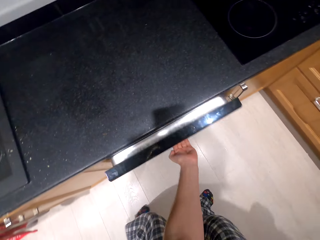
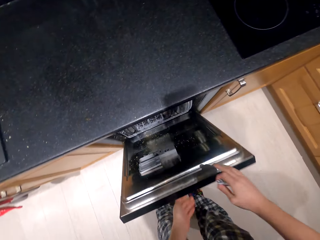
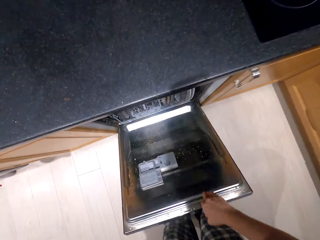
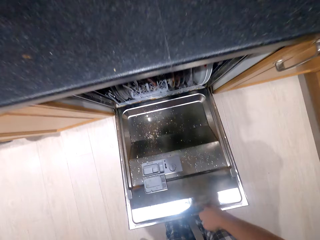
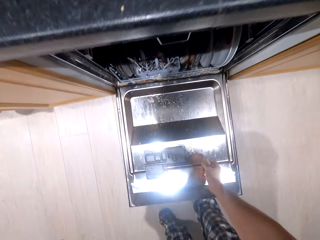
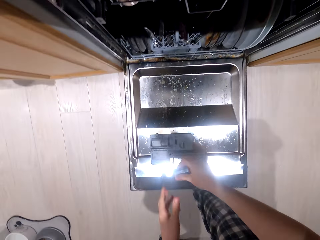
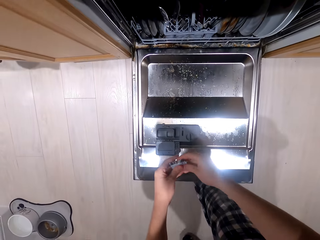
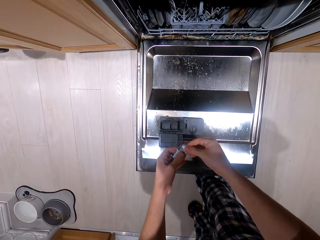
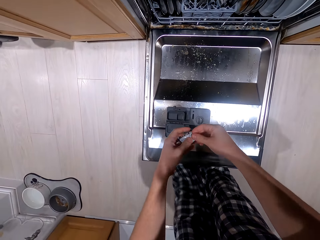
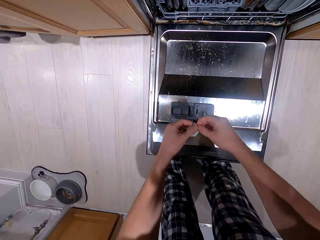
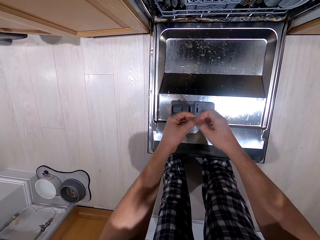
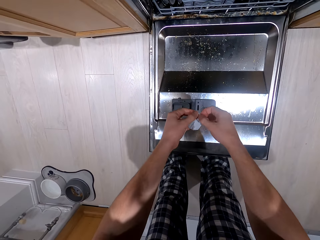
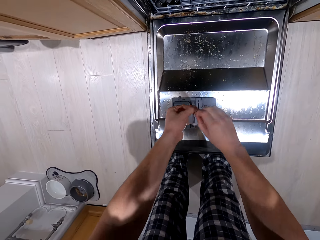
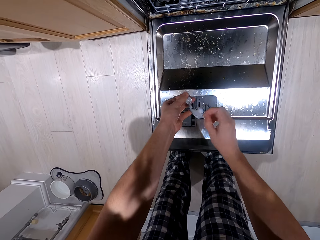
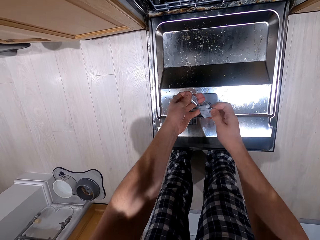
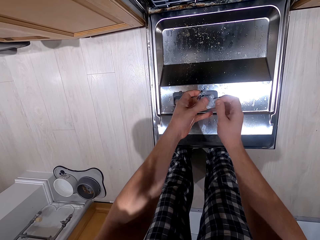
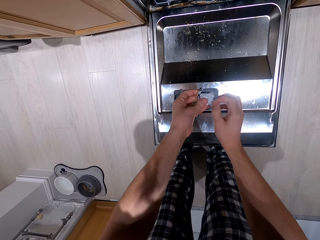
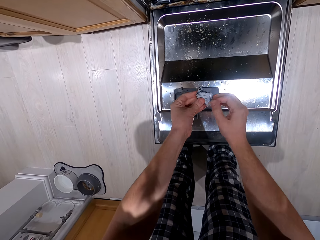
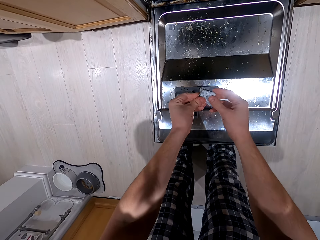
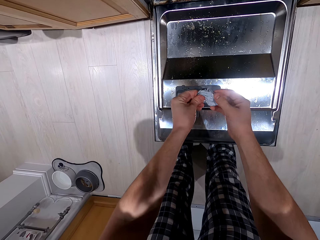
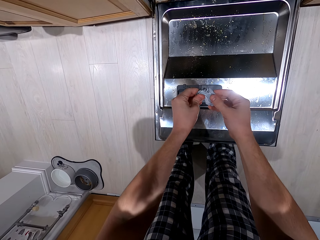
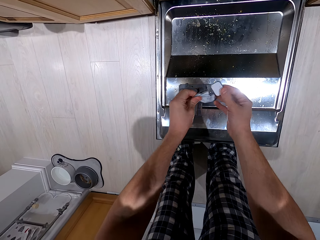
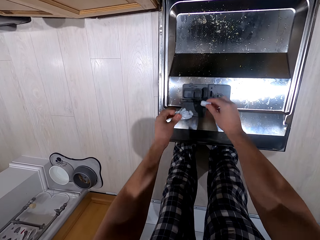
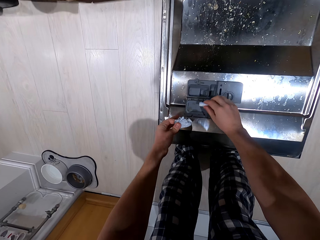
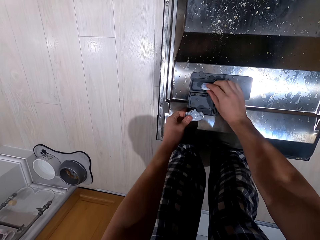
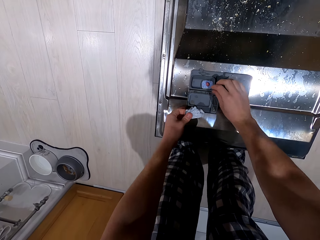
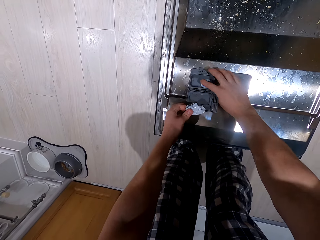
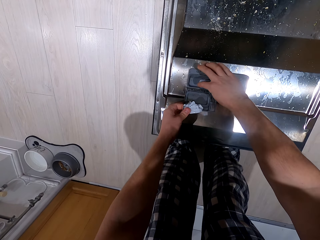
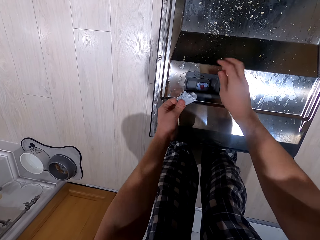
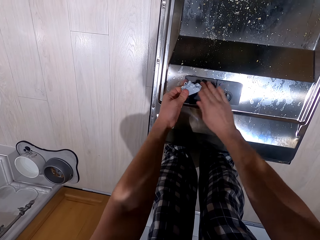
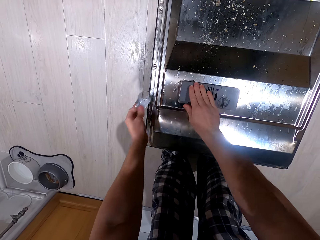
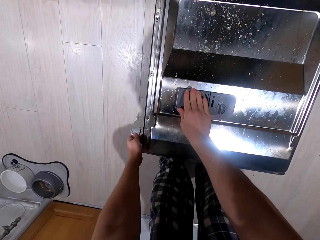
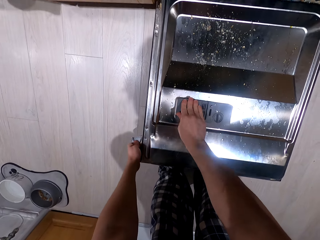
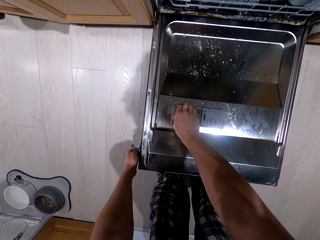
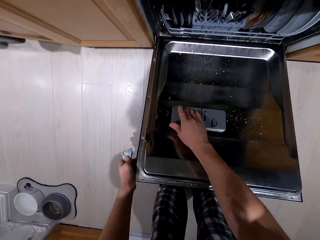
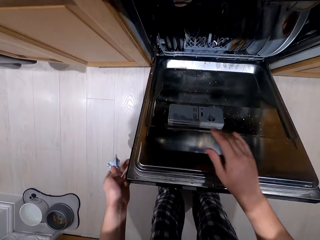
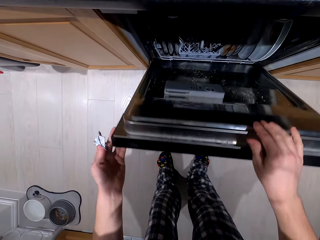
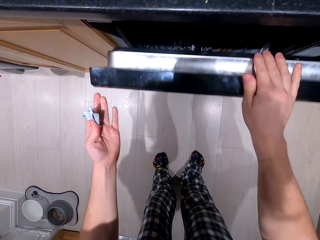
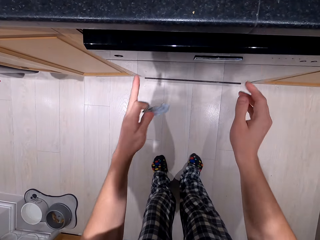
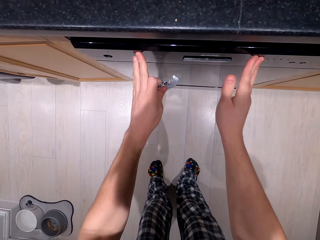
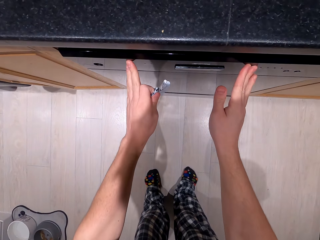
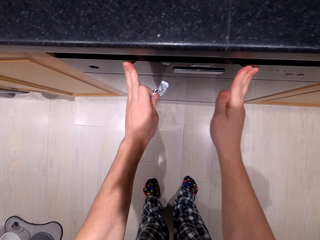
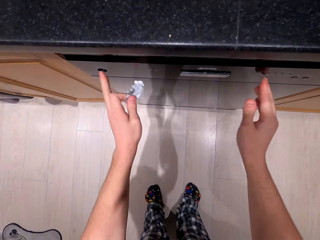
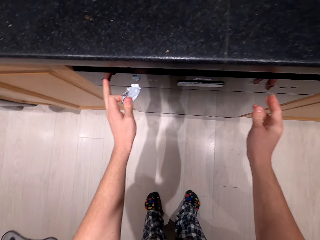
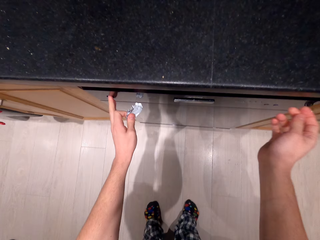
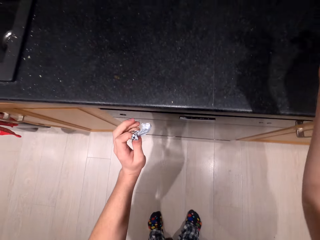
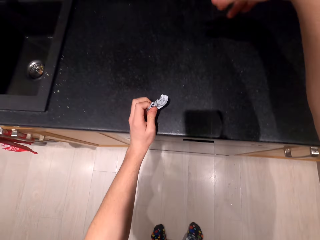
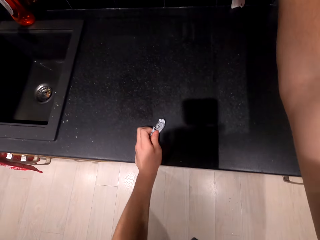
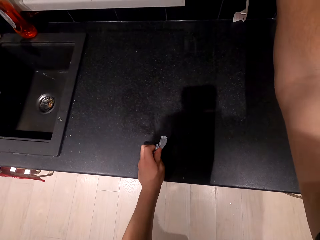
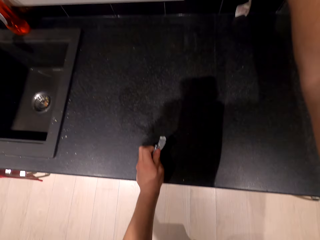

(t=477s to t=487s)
The camera wearer opens the cupboard. They remove something from the paper. They insert something. They open the cupboard.

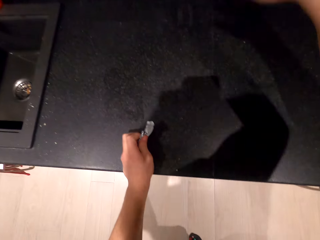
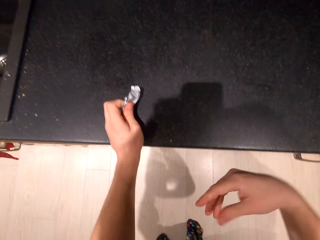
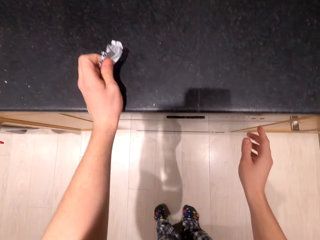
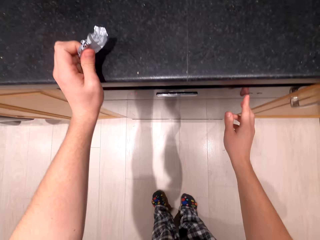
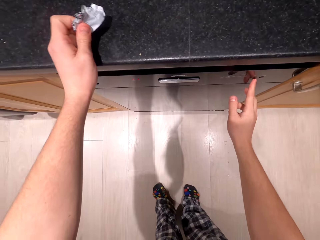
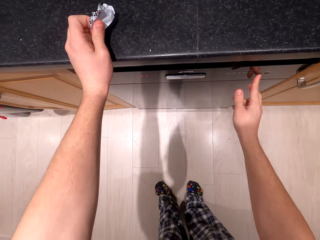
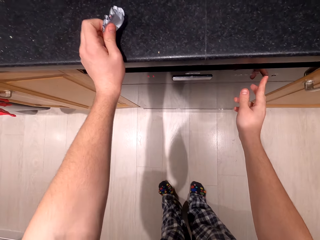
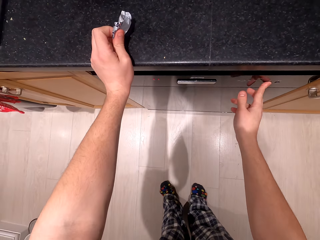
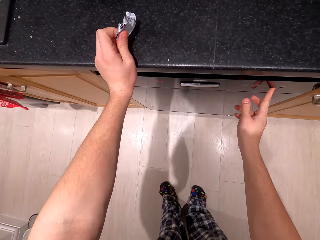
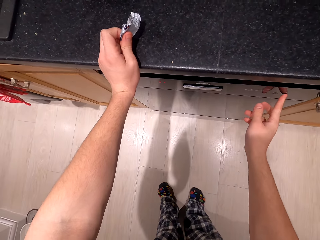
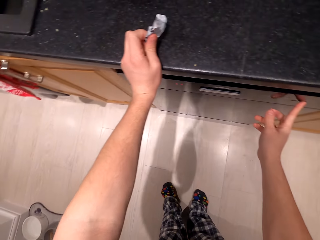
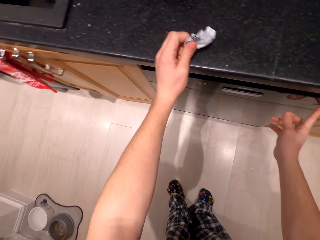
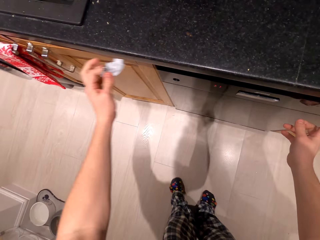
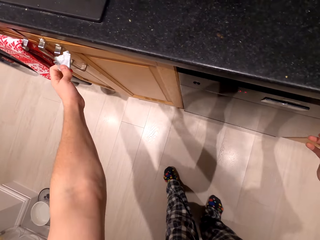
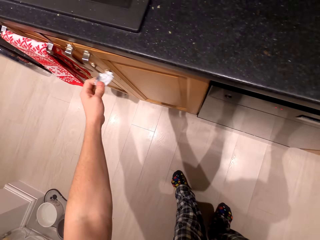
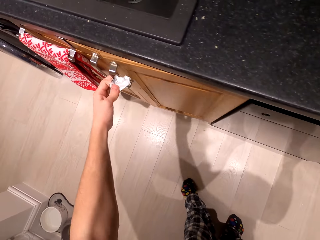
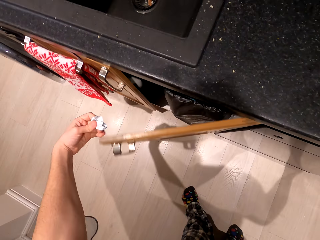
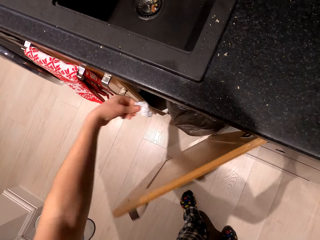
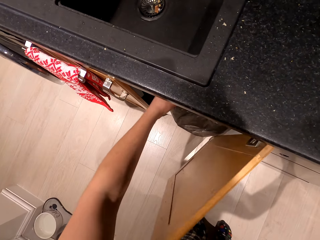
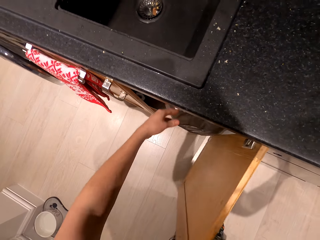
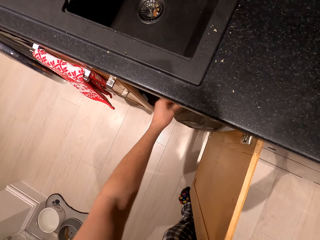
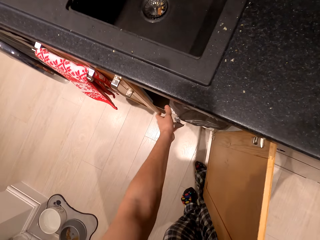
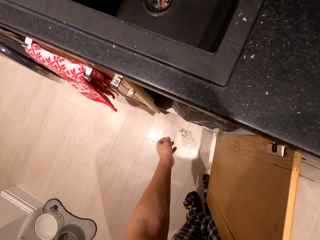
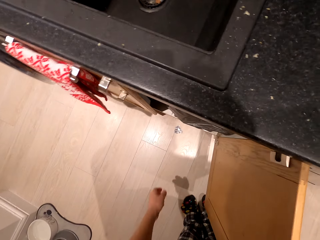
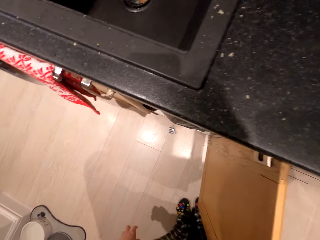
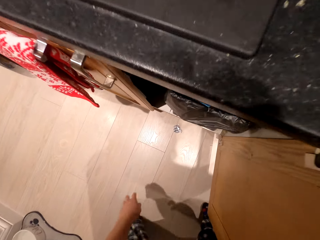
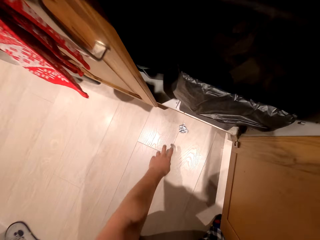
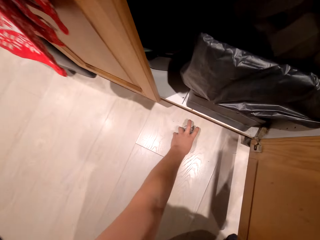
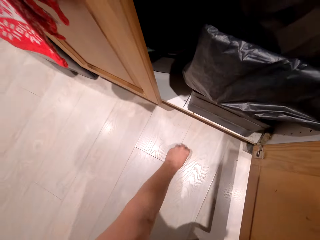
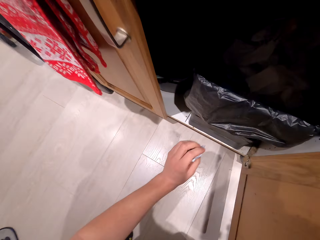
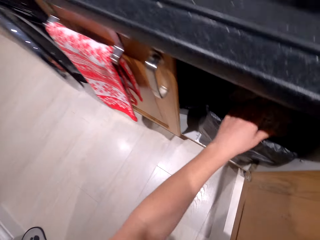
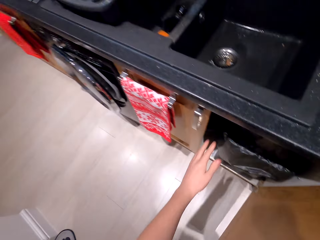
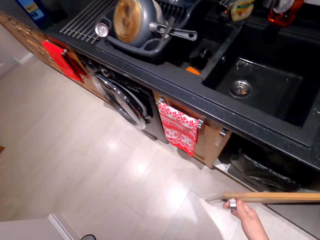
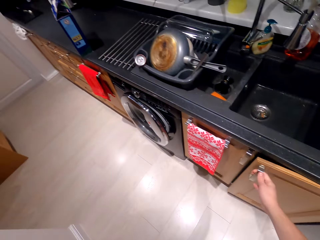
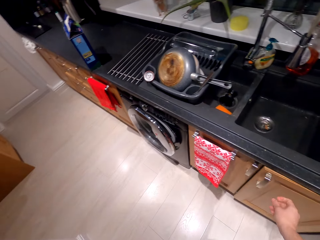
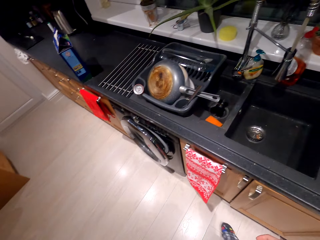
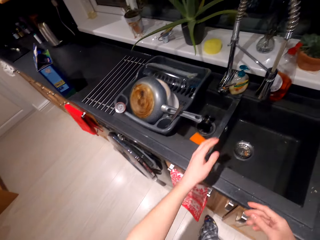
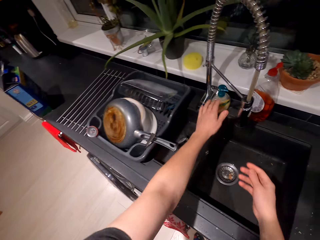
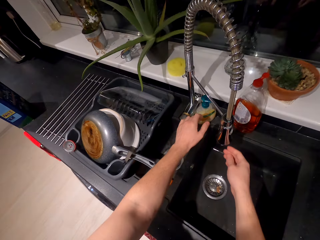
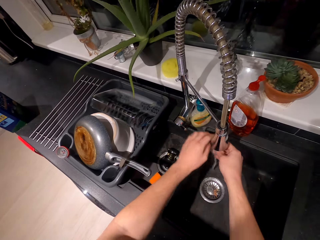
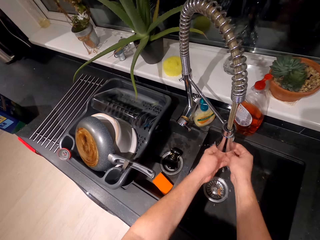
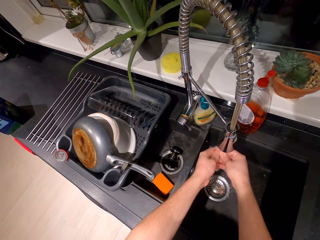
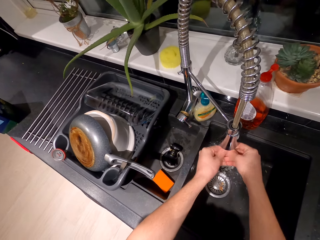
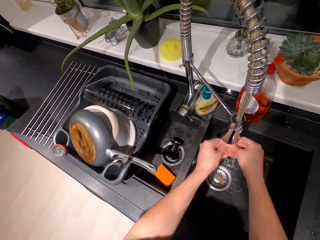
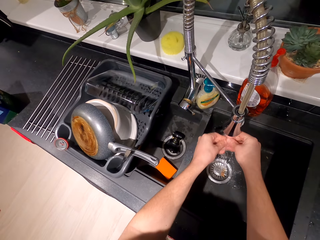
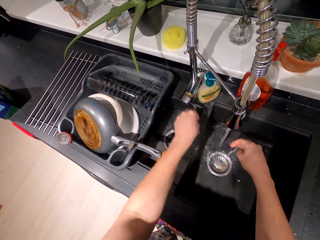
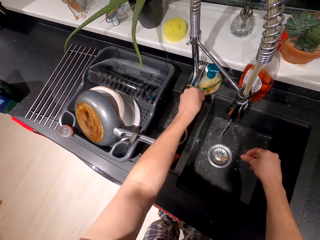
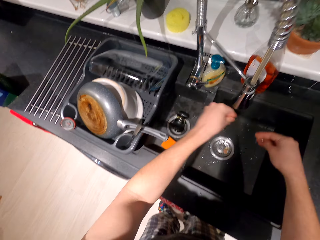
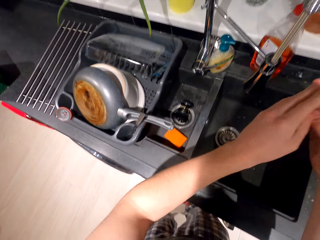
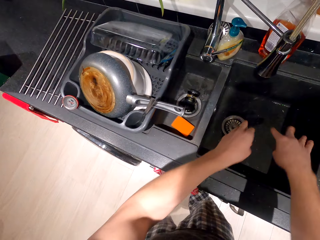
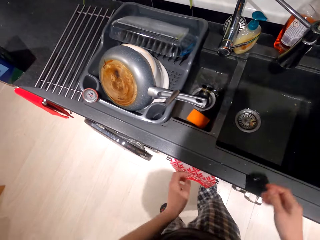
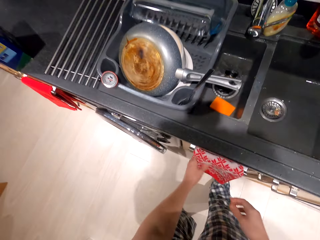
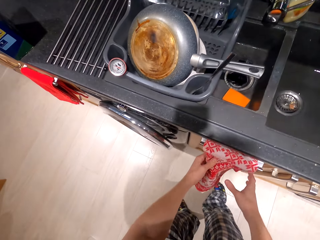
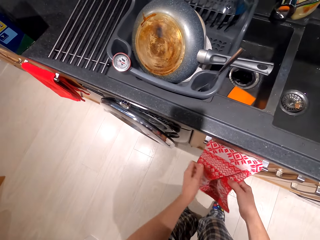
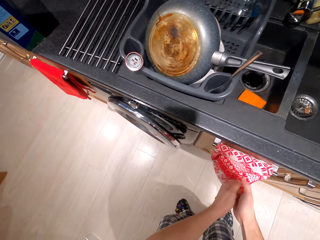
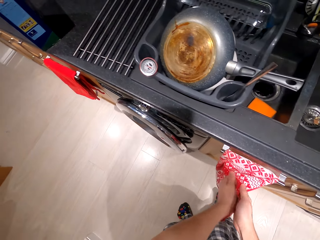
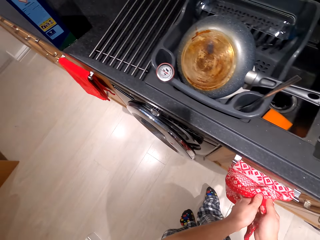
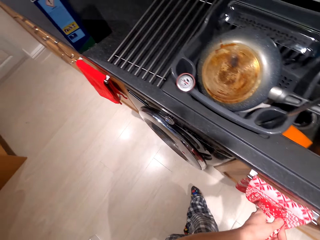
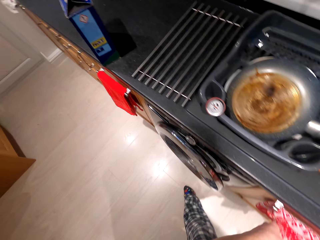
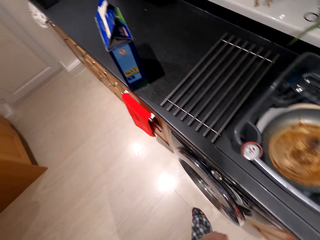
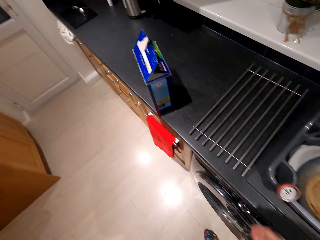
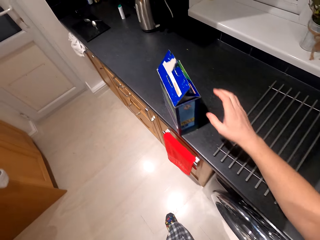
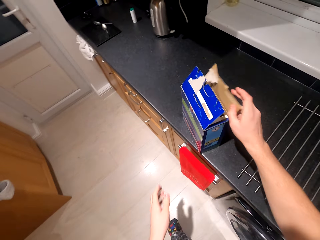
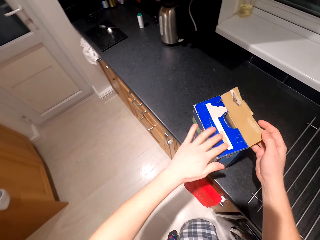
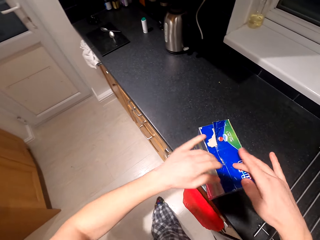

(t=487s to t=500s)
The camera wearer presses the button. They open the cupboard and put something to the cupboard. They close the cupboard. They open the water tap and wash hands. They wipe the hands using a kitchen cloth.
